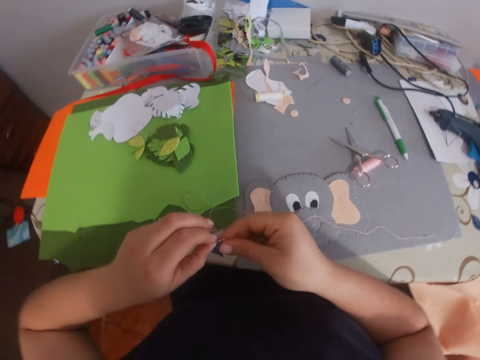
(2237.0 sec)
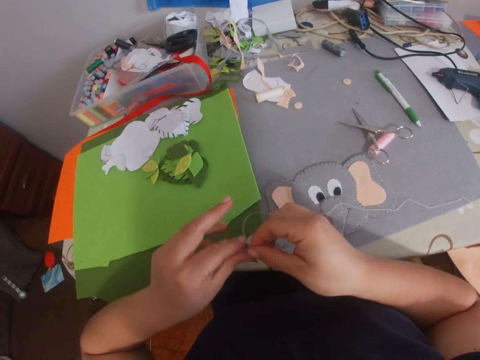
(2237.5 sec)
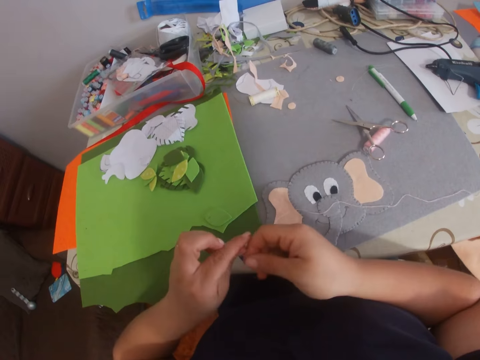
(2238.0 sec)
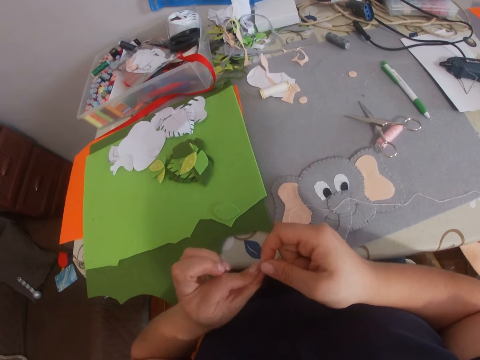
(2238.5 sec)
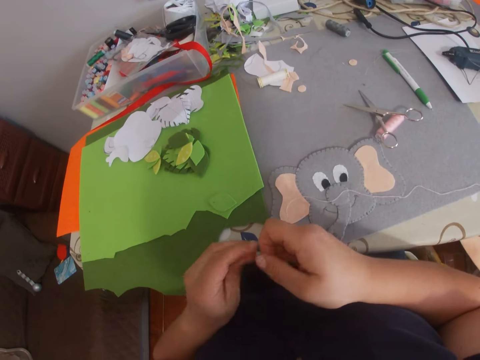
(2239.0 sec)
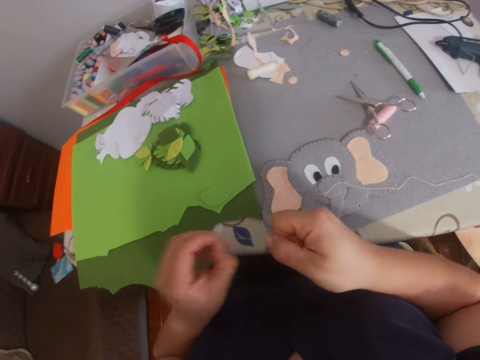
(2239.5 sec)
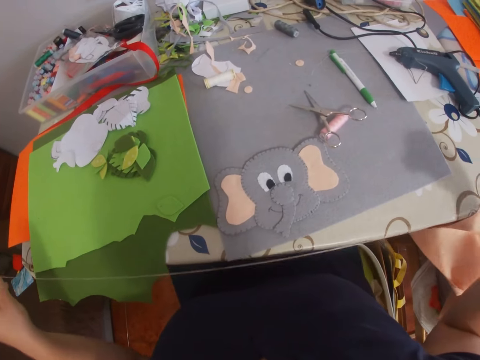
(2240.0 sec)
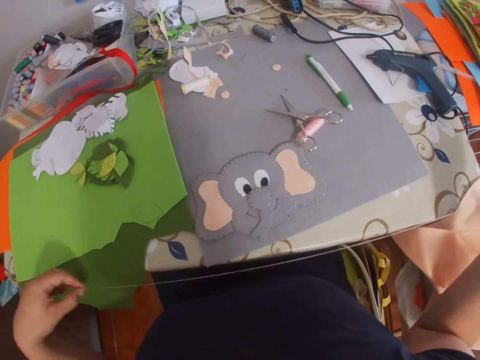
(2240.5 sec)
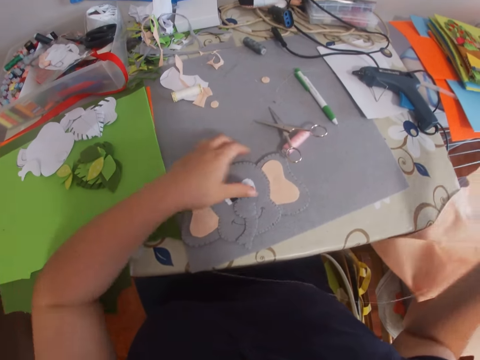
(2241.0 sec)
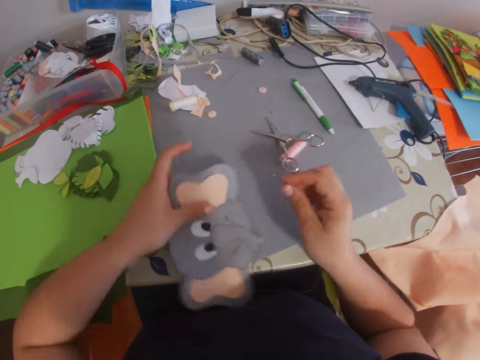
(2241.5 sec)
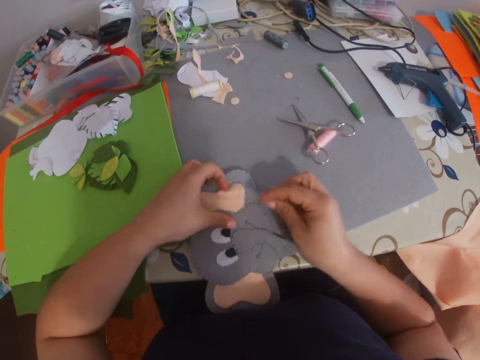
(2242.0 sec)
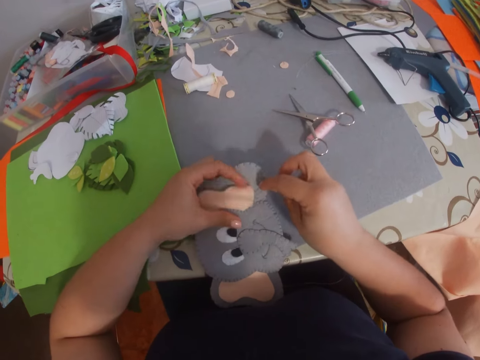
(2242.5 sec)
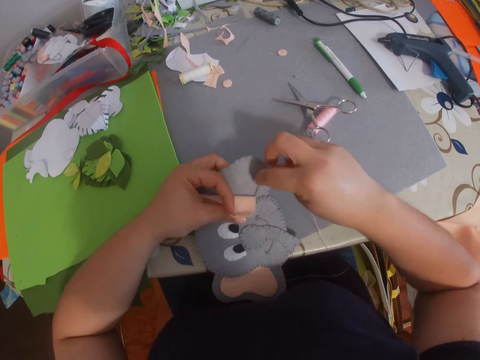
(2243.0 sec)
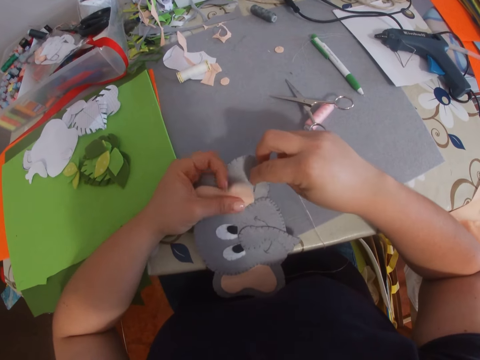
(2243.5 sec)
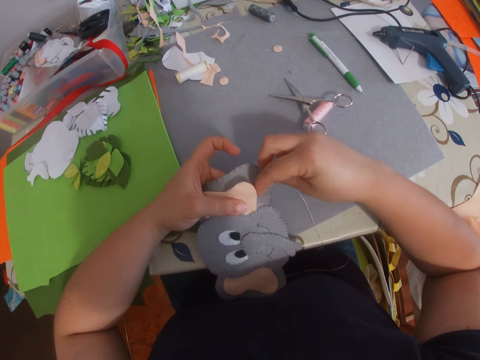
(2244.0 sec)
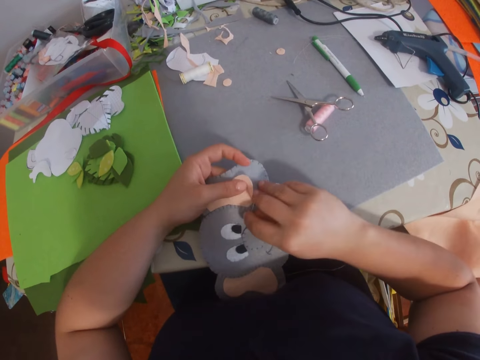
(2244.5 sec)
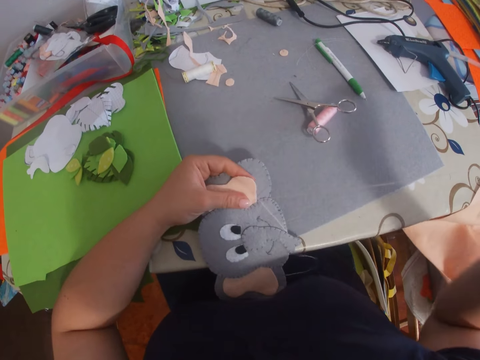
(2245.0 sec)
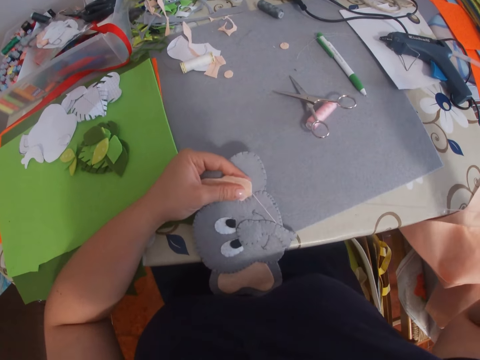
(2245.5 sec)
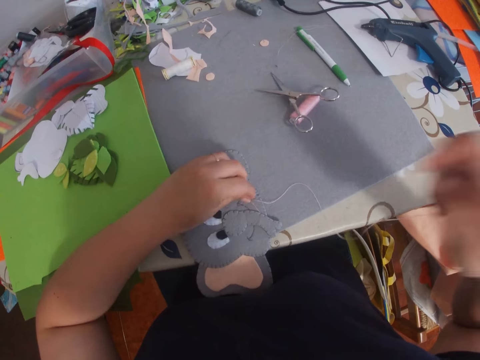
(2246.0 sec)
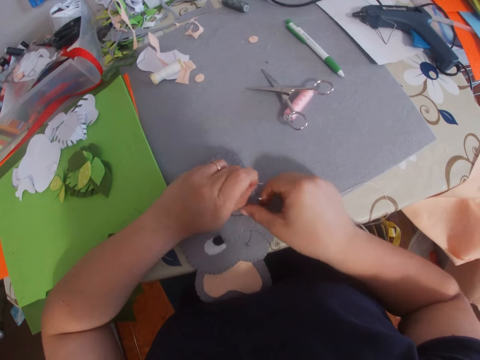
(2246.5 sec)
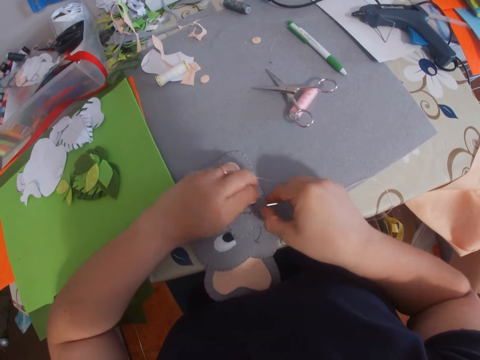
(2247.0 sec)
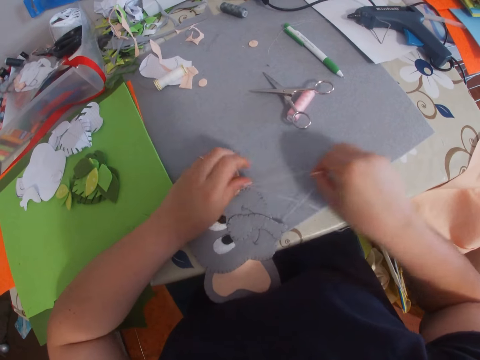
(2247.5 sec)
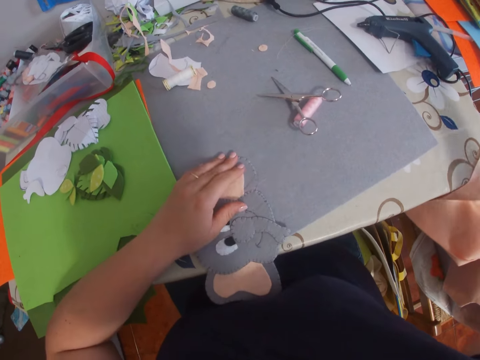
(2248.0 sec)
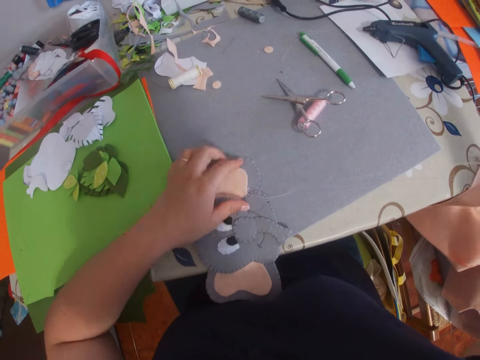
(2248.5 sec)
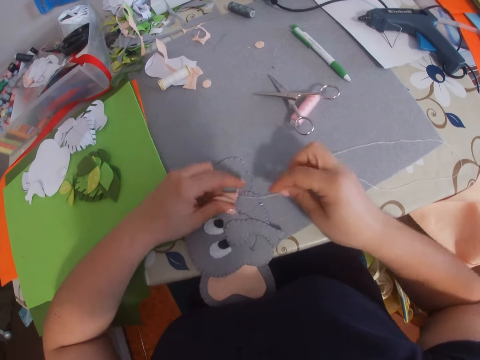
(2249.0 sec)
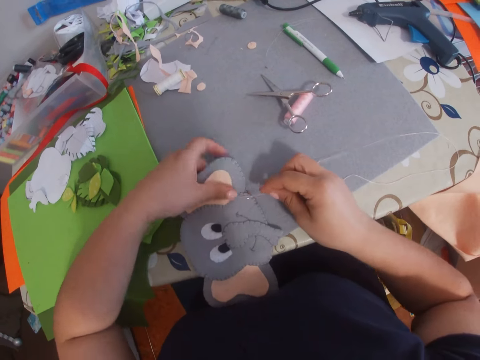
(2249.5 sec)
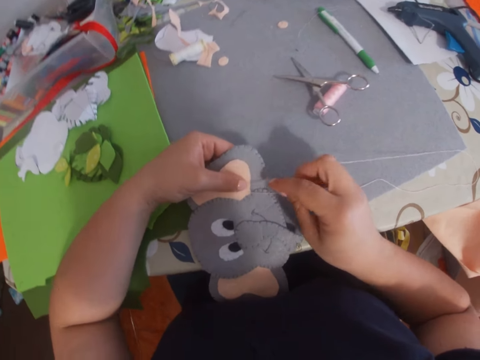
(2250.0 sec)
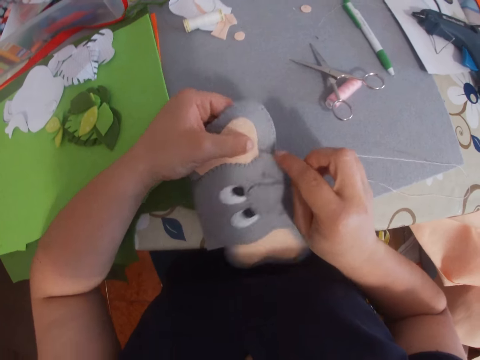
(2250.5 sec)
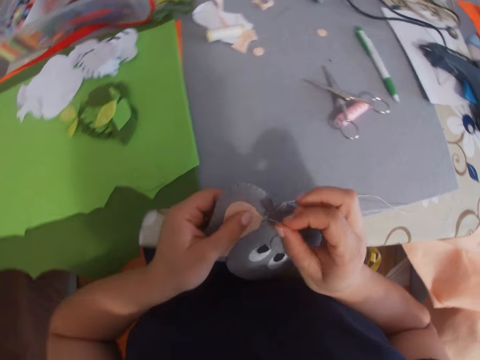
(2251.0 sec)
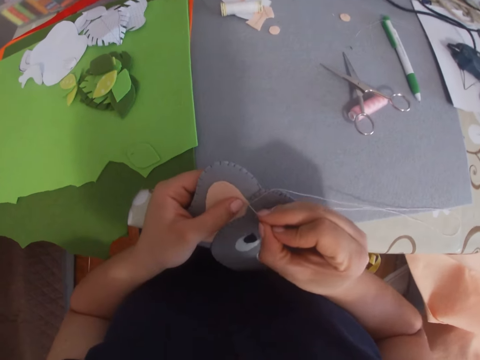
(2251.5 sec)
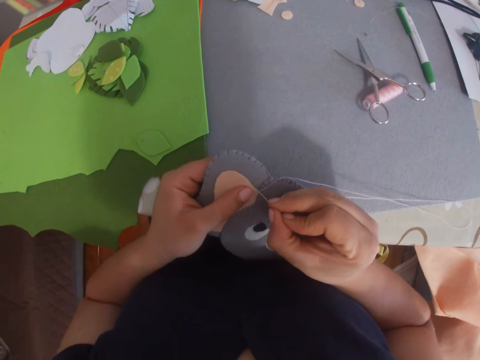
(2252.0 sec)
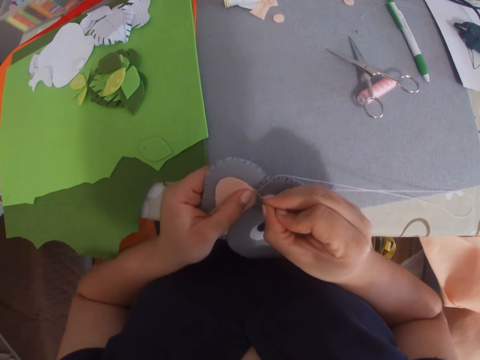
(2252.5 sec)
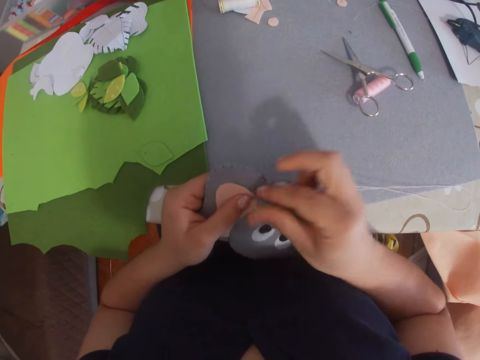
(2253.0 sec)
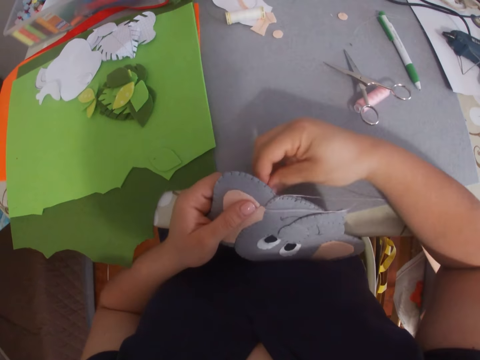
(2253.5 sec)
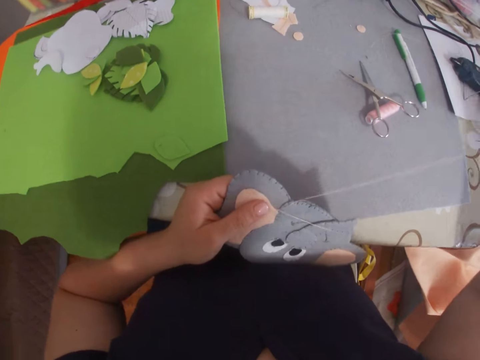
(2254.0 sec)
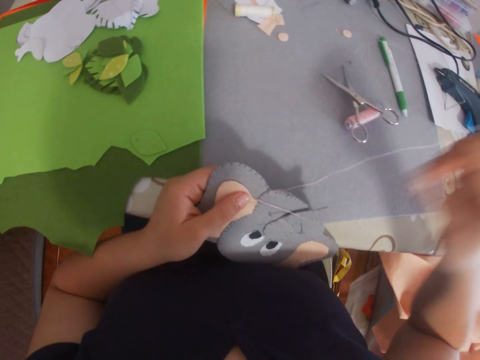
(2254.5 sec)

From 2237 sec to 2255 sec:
The camera wearer throws the thread on the table. She holds the thread with both her hands. She lets go of the thread. She holds the thread with her fingers. She ties the thread on her finger. She rolls the thread between her fingers. She pulls the thread with her hand. She lets go of the thread. She moves her hand towards the decoration. She lowers her hand towards the decoration. She lifts up a part of the decoration with her left hand. She turns the decoration. She lifts up a part of the decoration. She lowers the part of the decoration. She stitches the craft with the needle. She lowers her hand towards the decoration. She holds the thread with her hand. She pulls on the thread with her hand. She lets go of the thread. She raises her hand. She places her hand on the decoration. She lifts up a part of the decoration and lowers her hand. She lowers the part of the decoration and lifts up a part of the decoration. She places the needle on the decoration. She turns the decoration. She sews on the decoration.

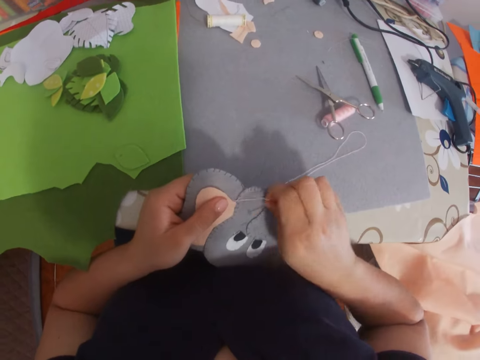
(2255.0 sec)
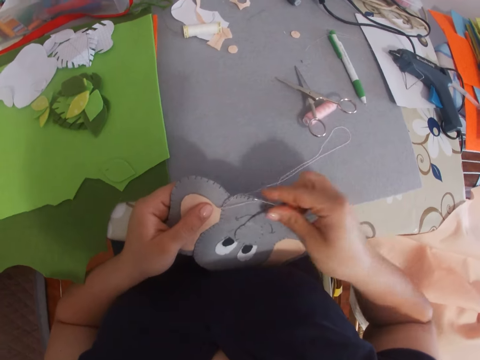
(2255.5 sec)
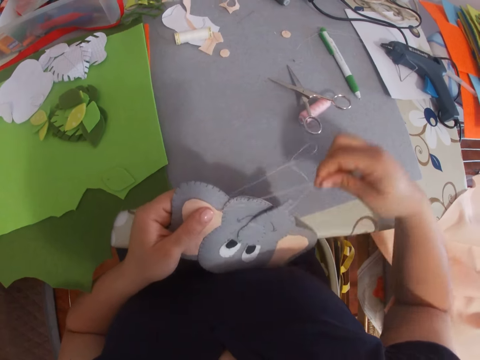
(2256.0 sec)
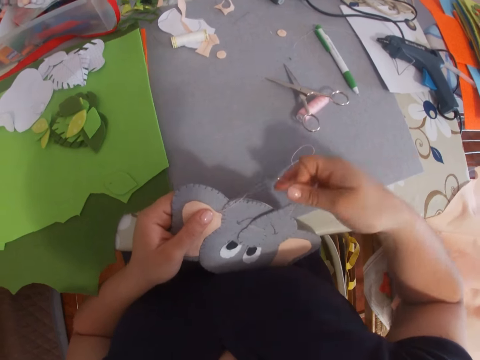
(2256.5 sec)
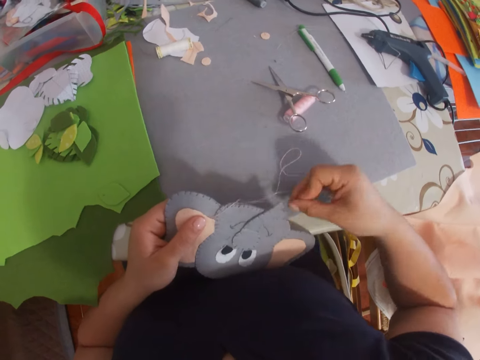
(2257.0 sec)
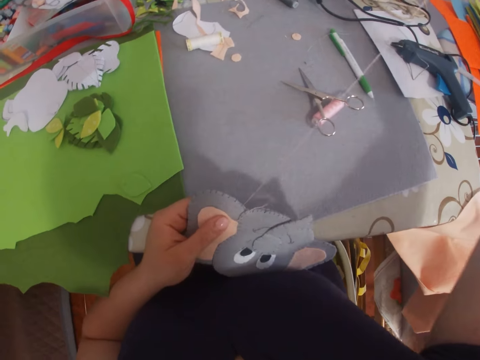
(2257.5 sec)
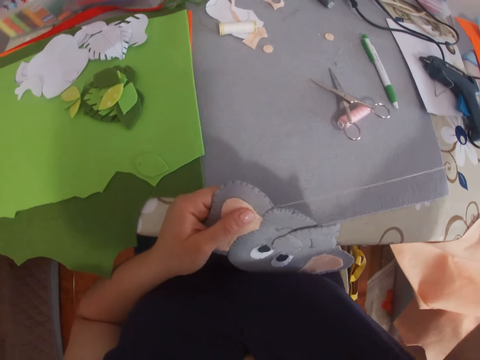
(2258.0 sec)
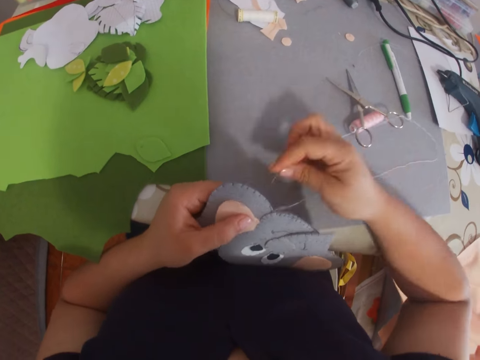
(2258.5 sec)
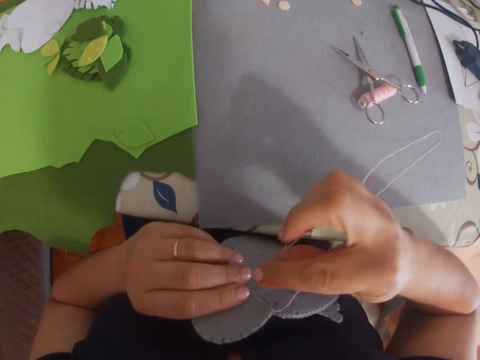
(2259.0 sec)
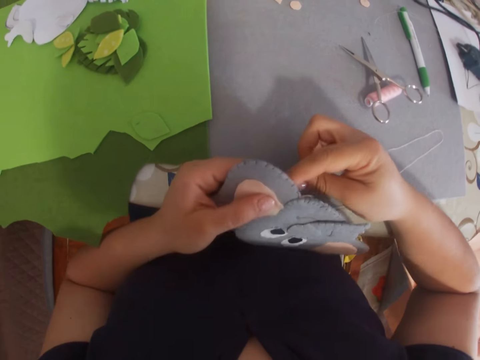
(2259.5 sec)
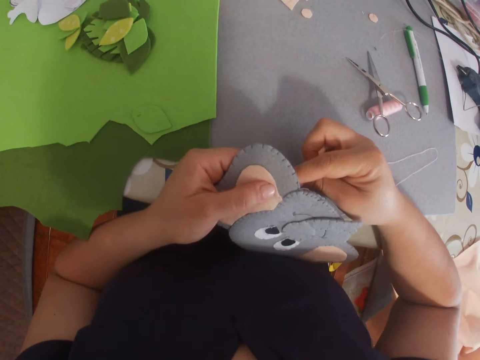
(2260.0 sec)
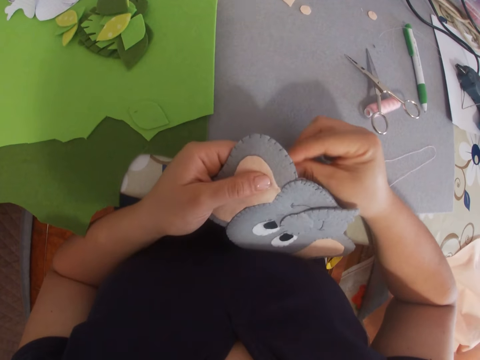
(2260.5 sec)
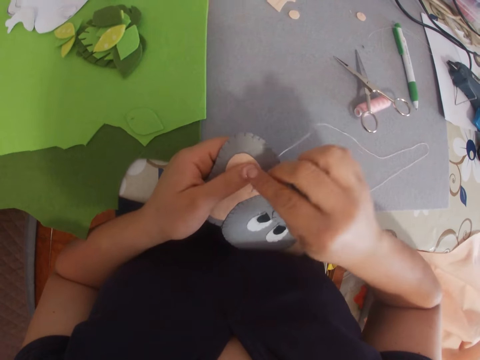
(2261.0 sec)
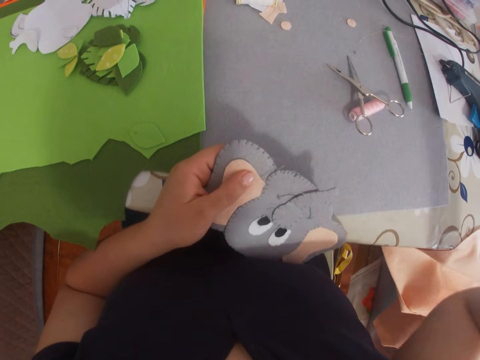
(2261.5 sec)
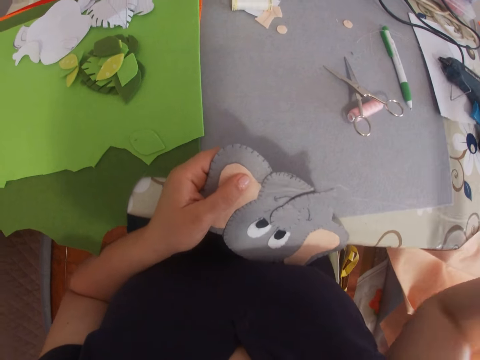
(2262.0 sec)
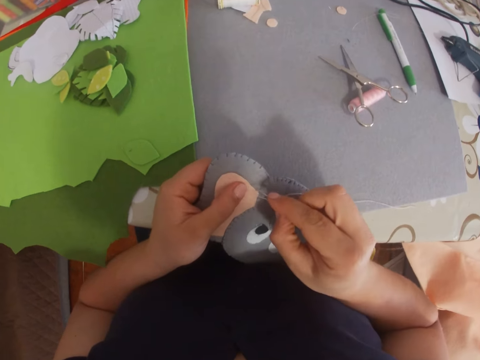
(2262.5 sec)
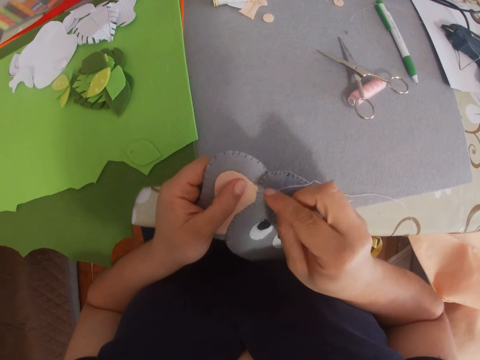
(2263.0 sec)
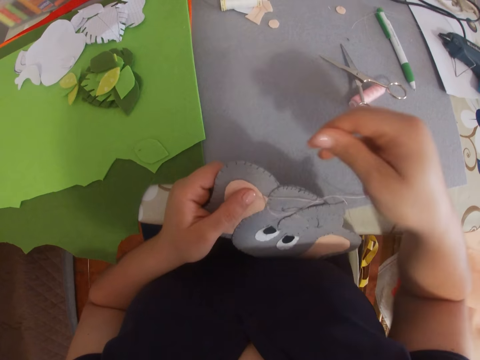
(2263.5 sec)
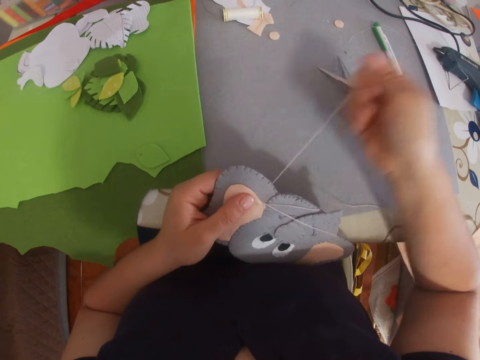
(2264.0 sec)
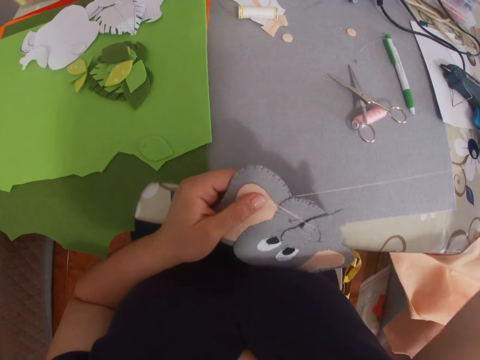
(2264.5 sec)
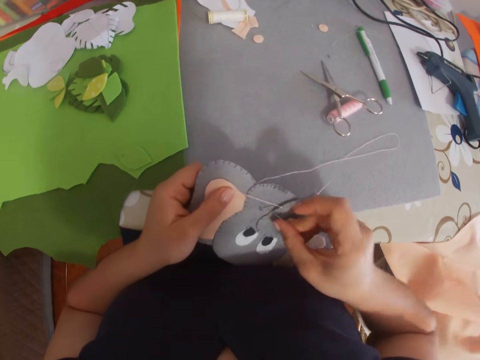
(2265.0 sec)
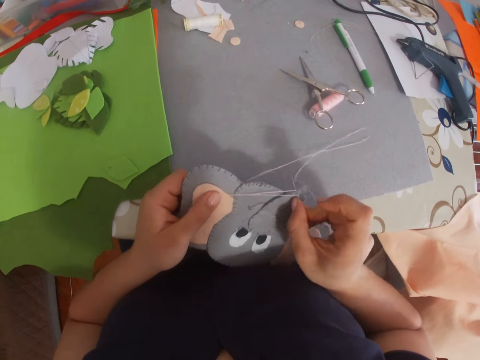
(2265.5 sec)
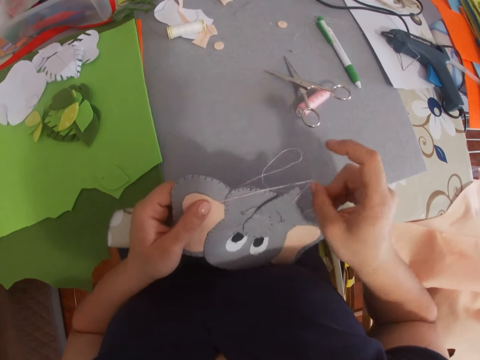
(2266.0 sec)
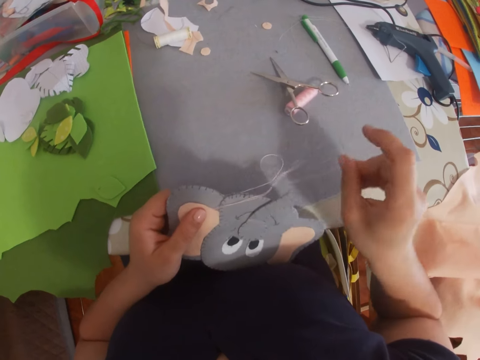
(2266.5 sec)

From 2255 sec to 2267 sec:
The camera wearer holds the thread with her hand. She pulls on the thread with her hand and lets go of the thread. She holds the thread with her hand and pulls on the thread. She lifts up the decoration towards her. She places the needle on the decoration. She lowers the decoration towards the table. She sews on the decoration. She lowers her hand. She pulls the thread with the needle.
